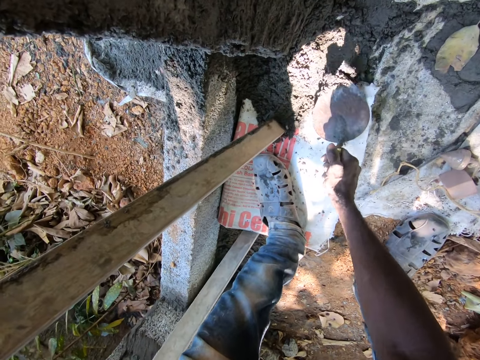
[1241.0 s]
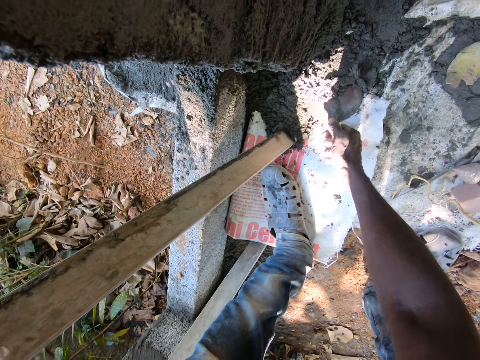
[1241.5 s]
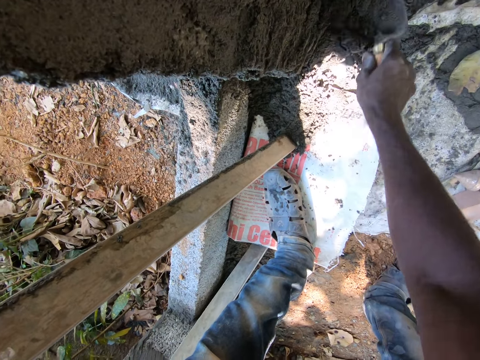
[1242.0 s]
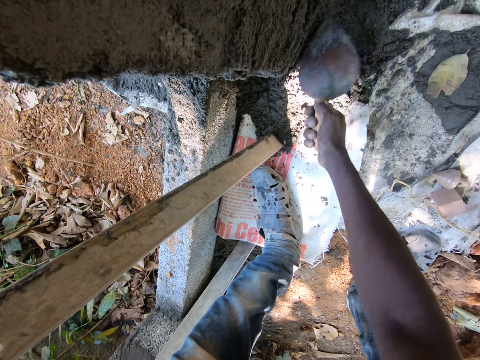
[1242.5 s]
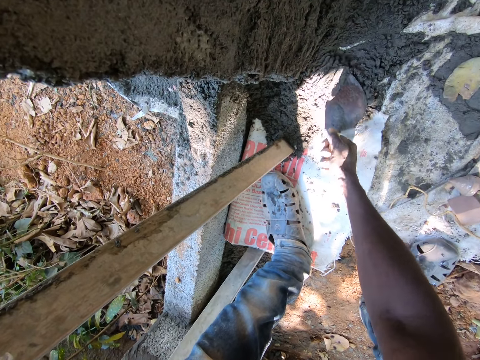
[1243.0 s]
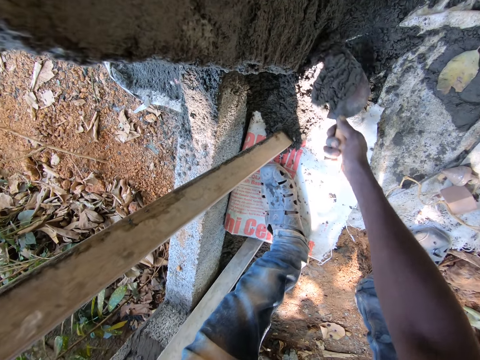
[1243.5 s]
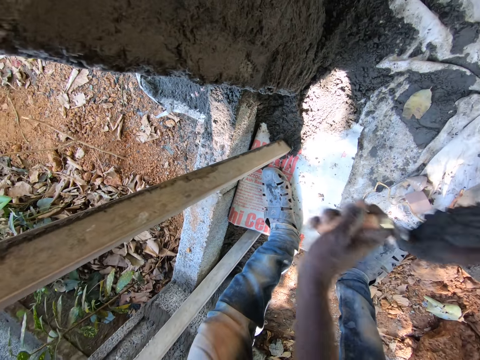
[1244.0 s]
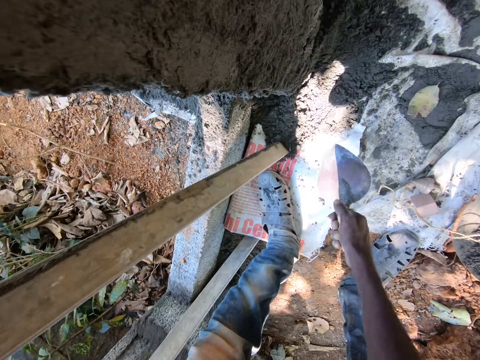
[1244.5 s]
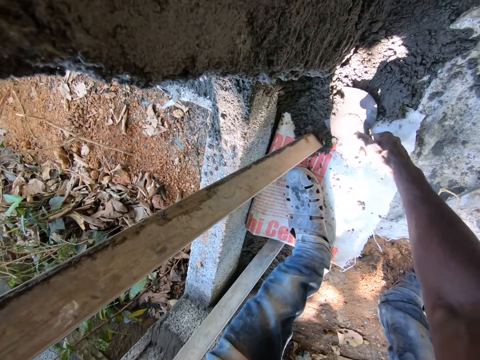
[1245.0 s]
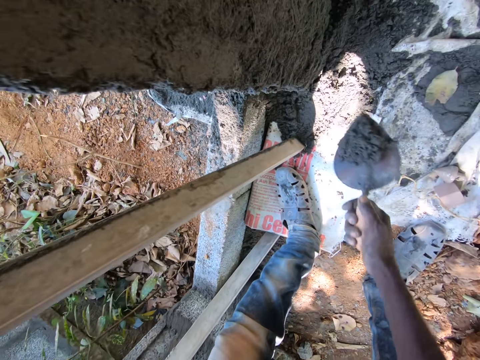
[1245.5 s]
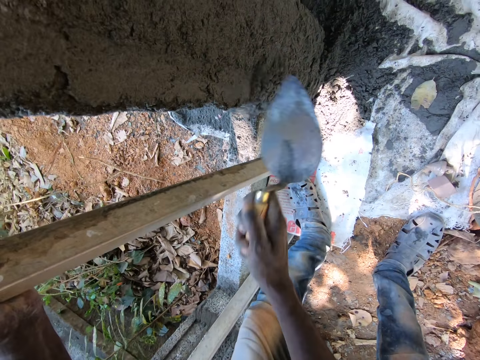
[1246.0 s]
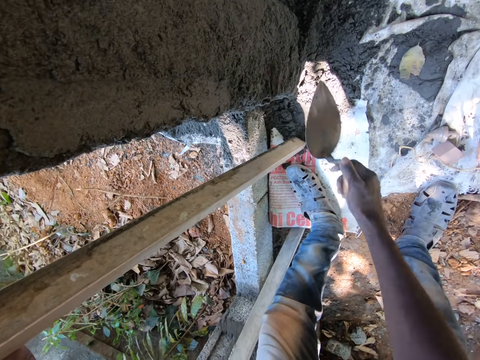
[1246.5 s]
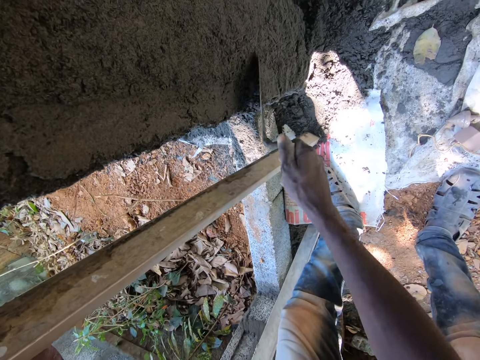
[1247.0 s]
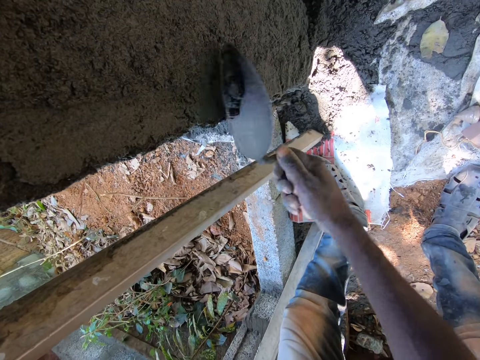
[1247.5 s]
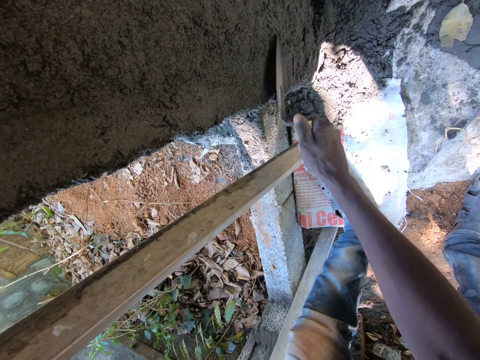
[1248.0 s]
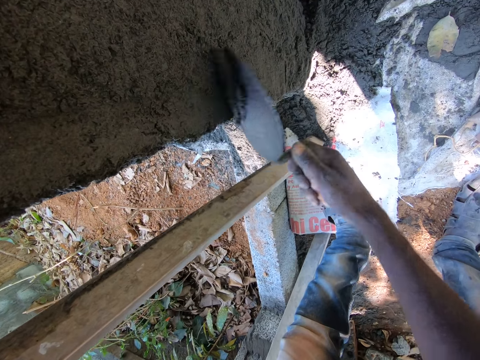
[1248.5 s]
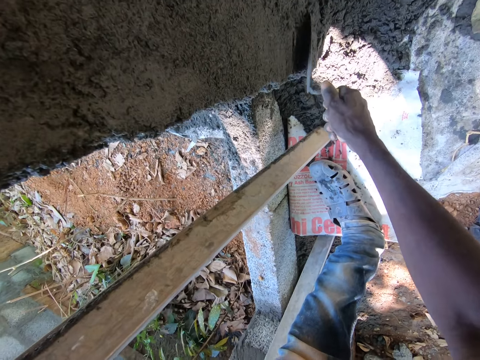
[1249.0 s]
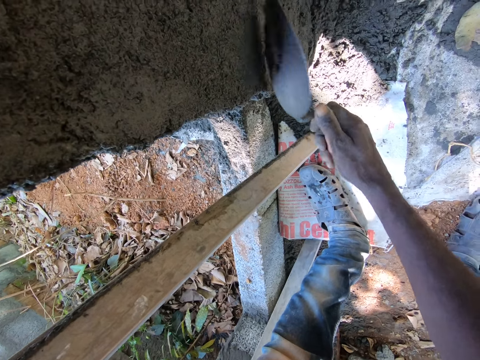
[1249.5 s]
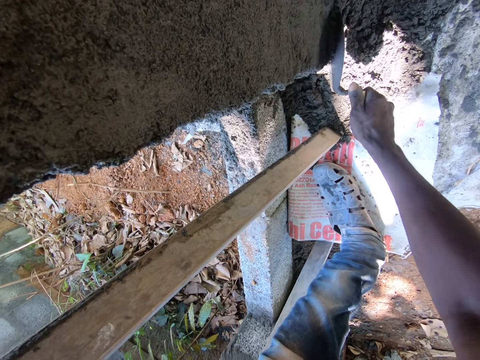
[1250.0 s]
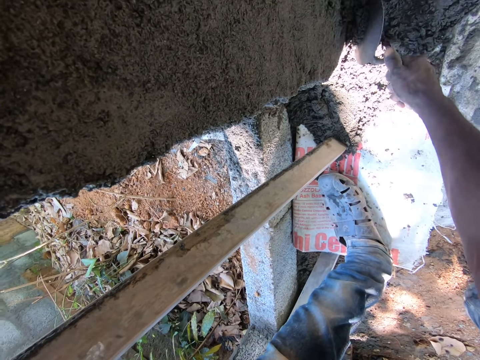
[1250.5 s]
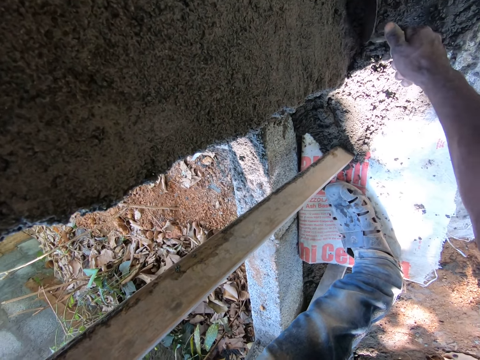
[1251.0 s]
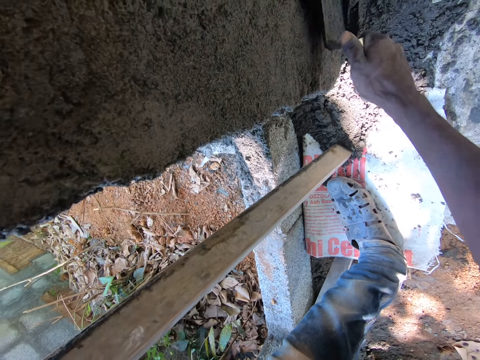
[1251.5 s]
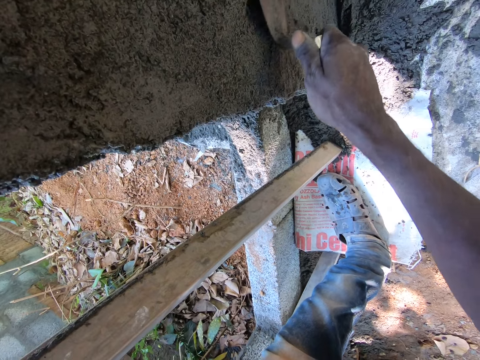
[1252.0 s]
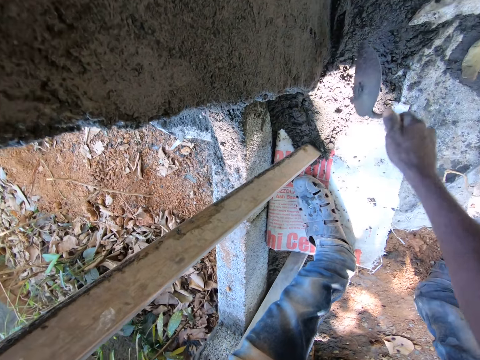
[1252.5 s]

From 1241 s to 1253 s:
The camera wearer mixes mortar on the ground with the trowel in his right hand. He takes mortar from the ground with the trowel in his right hand. He plasters the wall with mortar in the trowel in his right hand. He takes mortar from the ground with the trowel in his right hand. He plasters the wall with mortar in the trowel in his right hand. He smoothens the mortar on the wall with the trowel in his right hand.

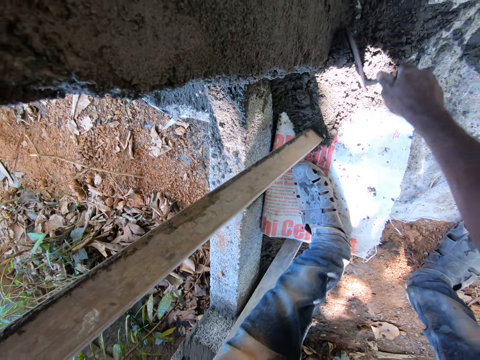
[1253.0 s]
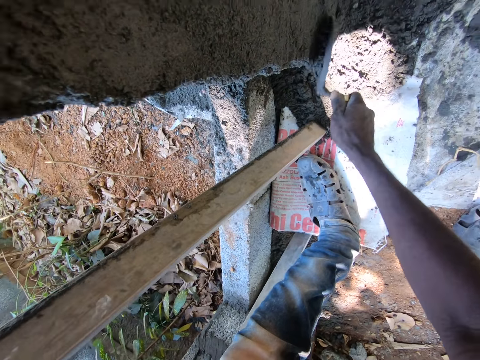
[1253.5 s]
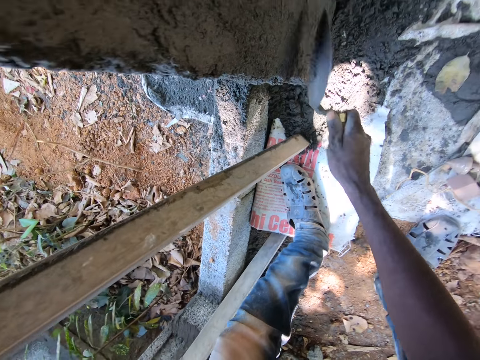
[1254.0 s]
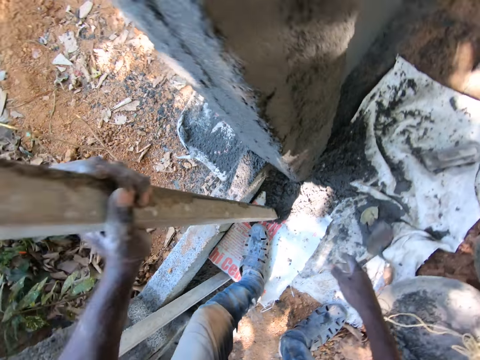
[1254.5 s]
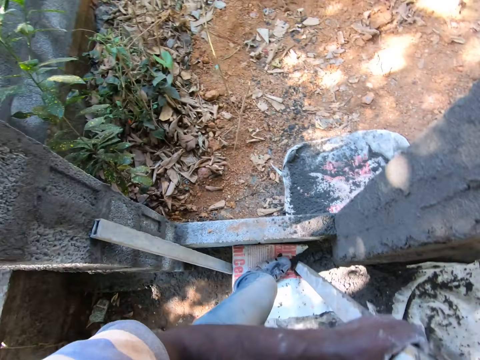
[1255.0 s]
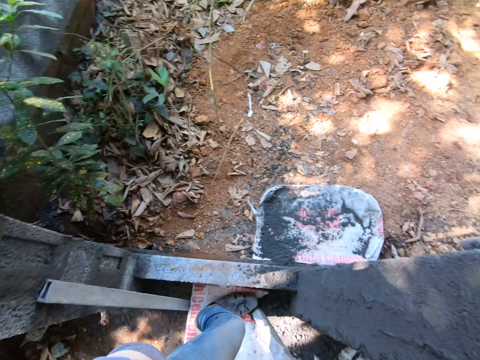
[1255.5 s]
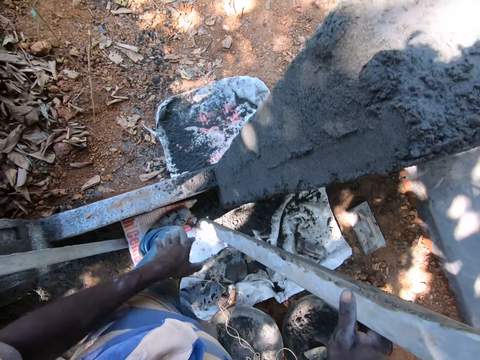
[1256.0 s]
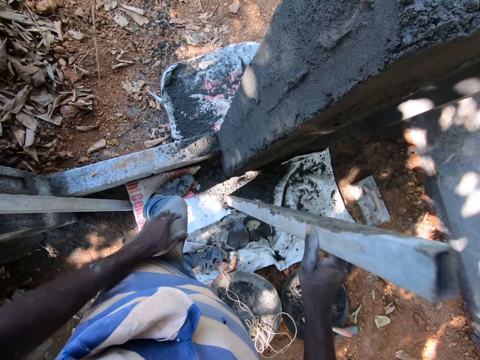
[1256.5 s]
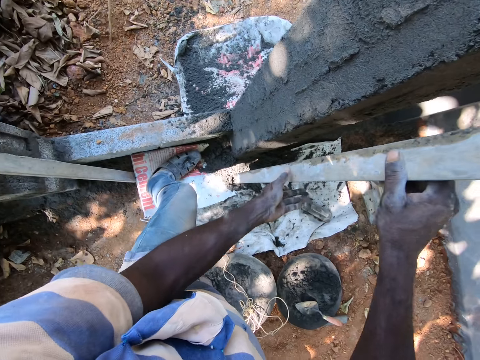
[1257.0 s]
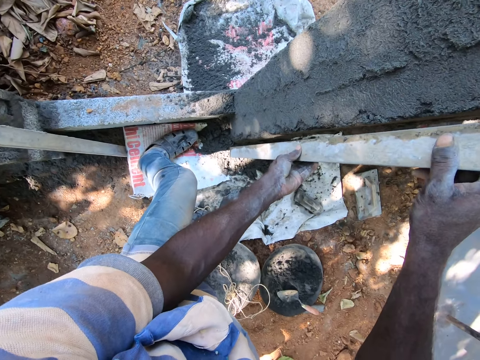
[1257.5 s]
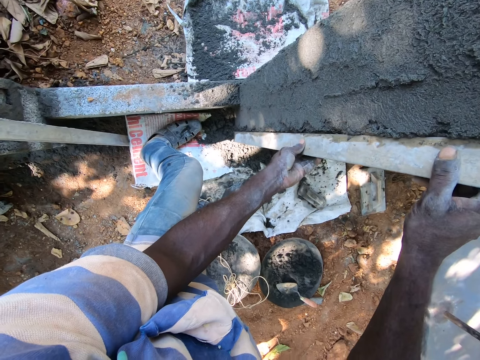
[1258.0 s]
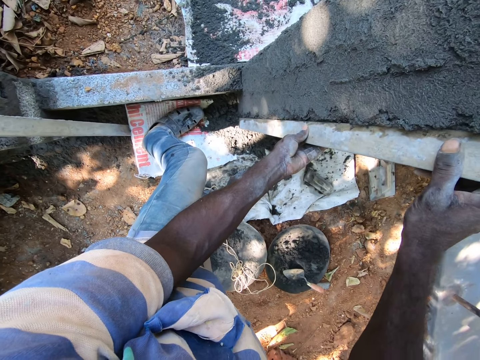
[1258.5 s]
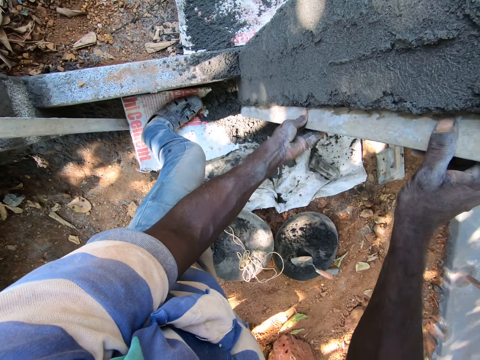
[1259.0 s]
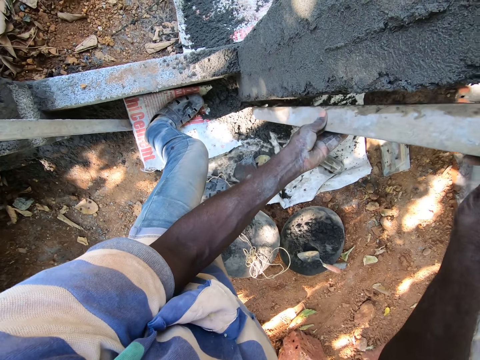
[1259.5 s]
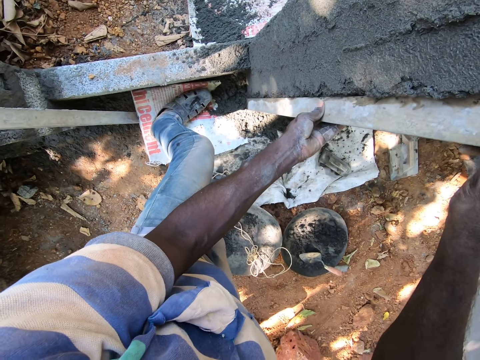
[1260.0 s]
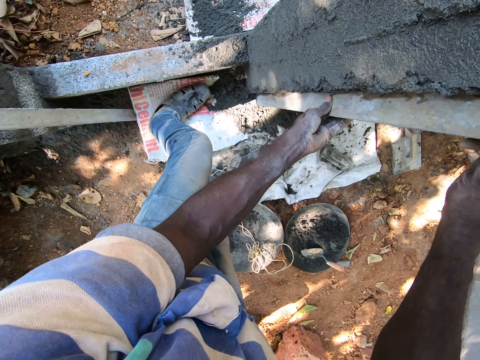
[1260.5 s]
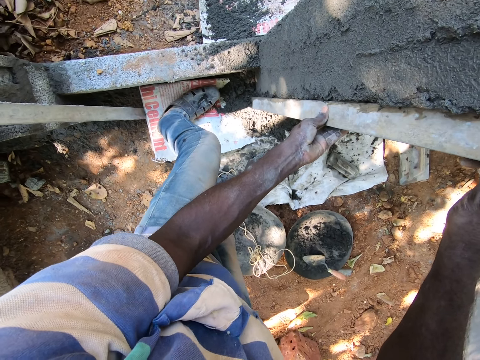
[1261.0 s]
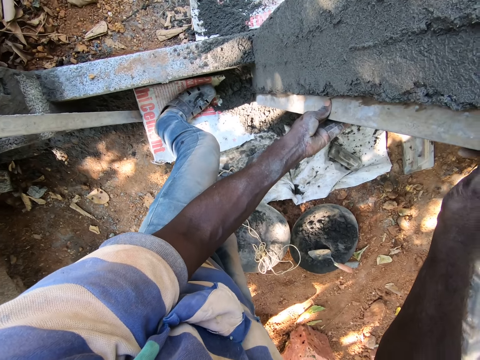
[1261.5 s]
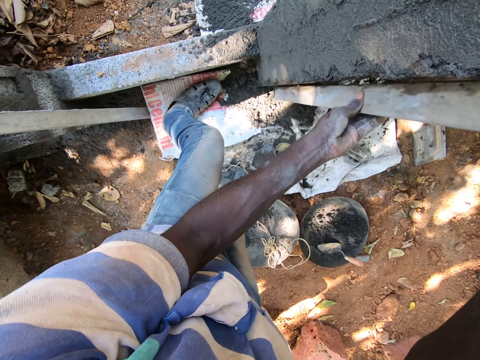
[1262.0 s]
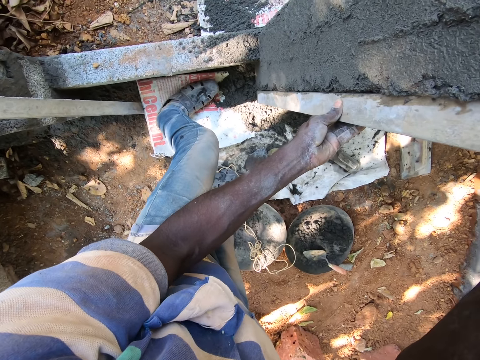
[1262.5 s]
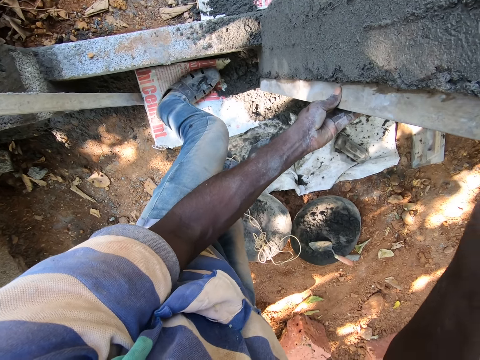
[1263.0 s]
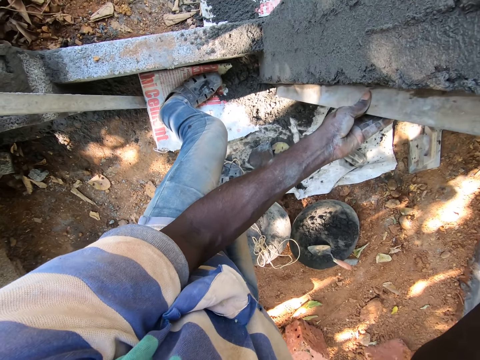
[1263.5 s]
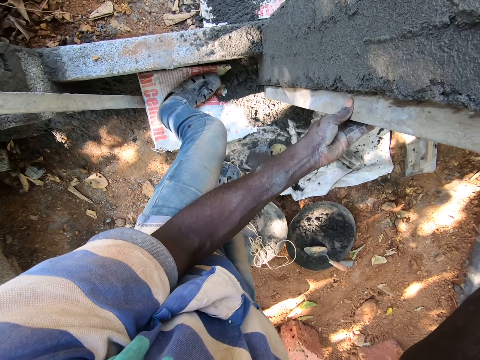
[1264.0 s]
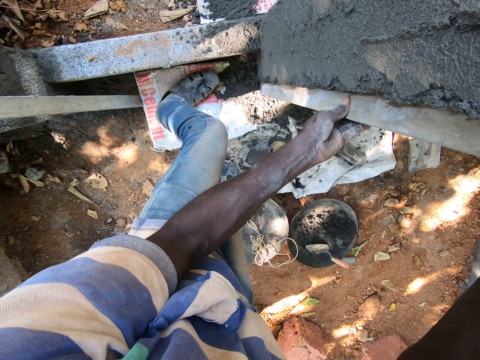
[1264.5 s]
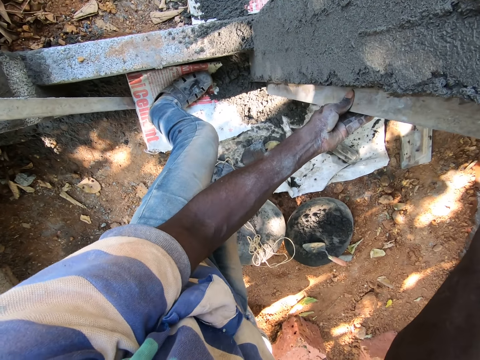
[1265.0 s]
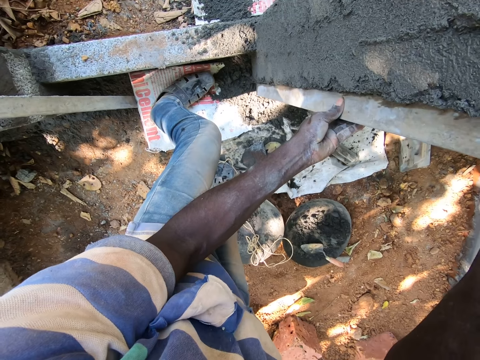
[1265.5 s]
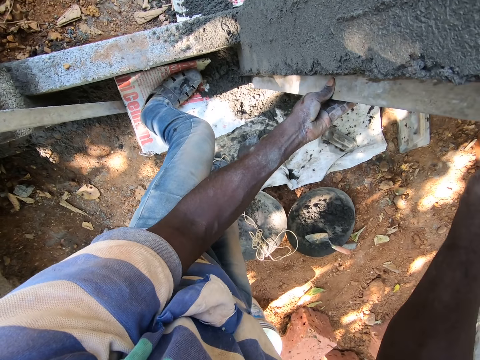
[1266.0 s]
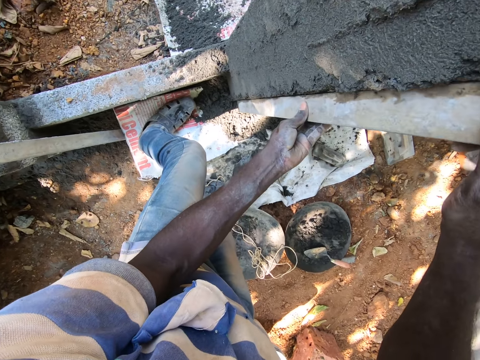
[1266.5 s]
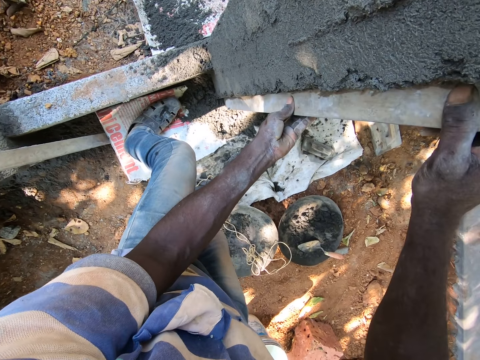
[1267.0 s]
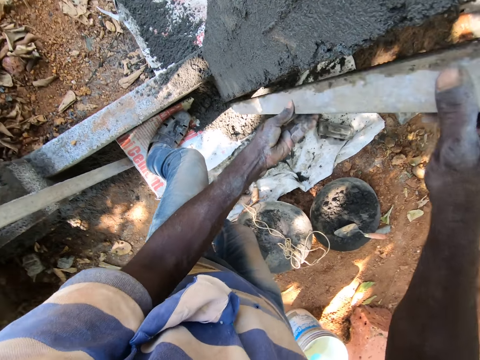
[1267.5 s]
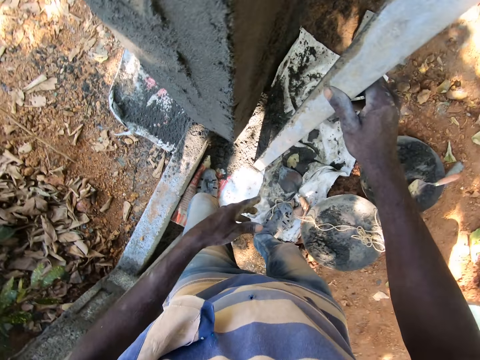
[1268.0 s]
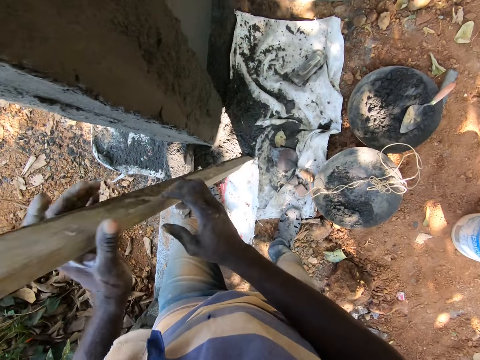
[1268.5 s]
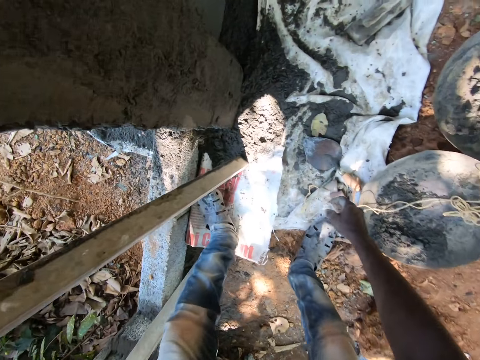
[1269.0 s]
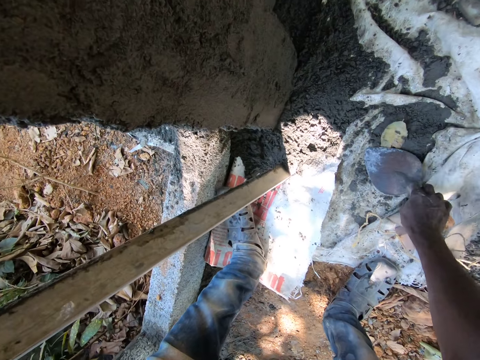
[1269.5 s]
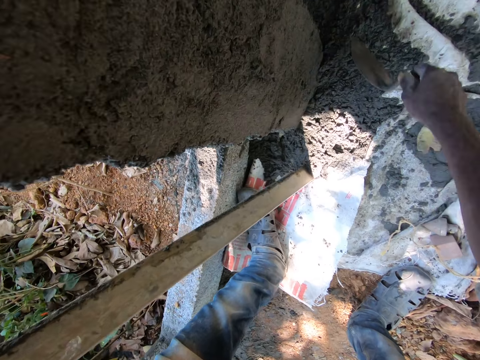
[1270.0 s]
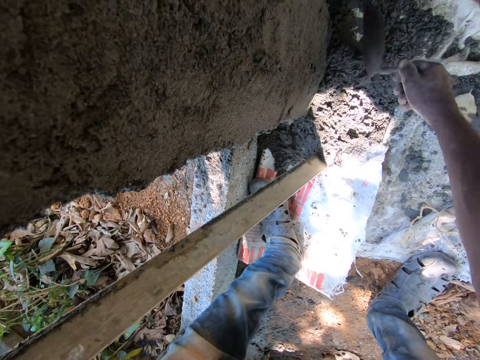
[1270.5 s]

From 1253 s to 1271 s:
The camera wearer drops the trowel on the ground with his right hand. He turns around. He passes the level or frame to his right hand with his left hand. He spits on the ground. He holds the frame on the right hand. He places the level on the wall with his left hand. He moves the level on the wall with both hands. He hits the level on the ground with his right hand. He passes the level to his left hand with his right hand. He bends towards the floor. He picks the trowel from the ground with his right hand. He takes mortar from the ground with the trowel in his right hand.
